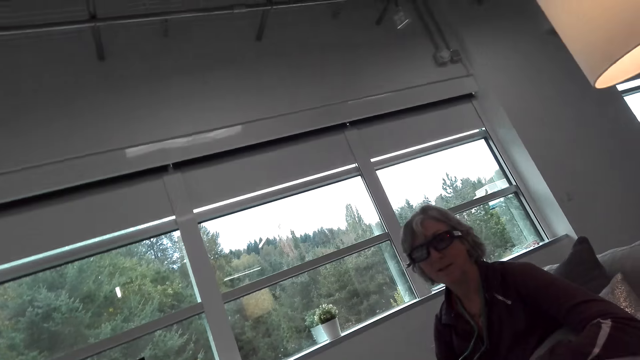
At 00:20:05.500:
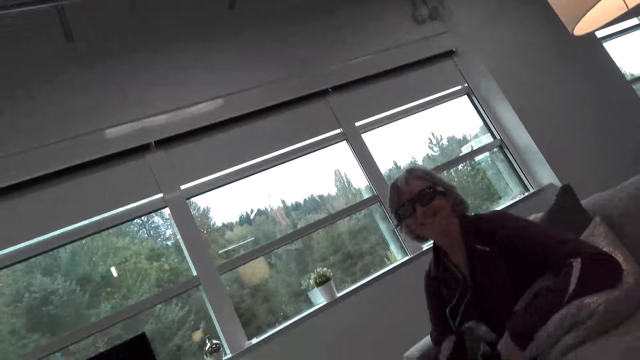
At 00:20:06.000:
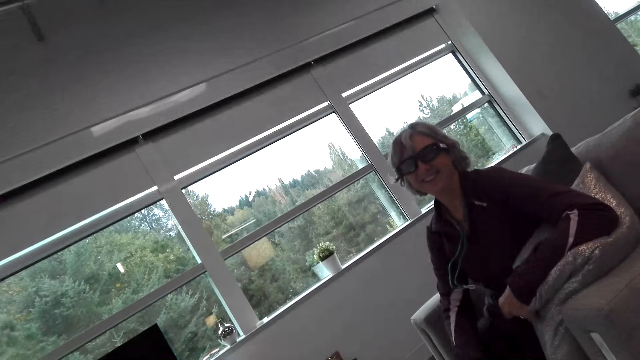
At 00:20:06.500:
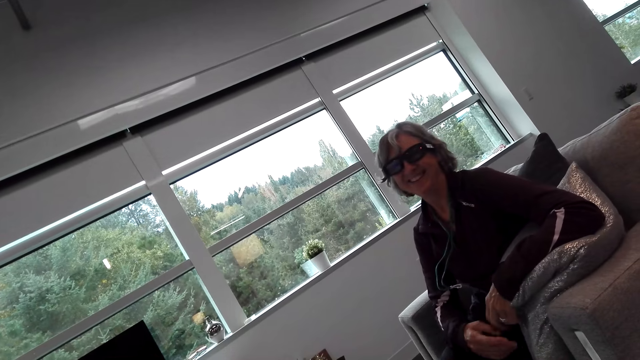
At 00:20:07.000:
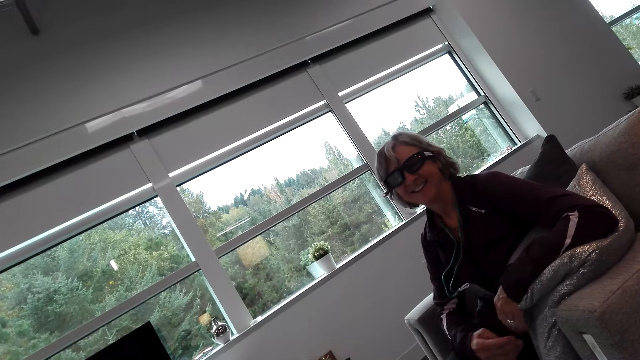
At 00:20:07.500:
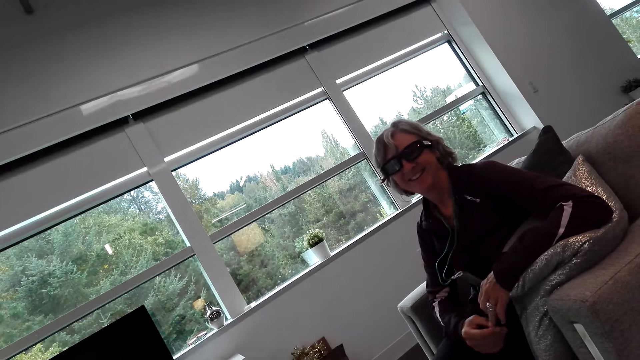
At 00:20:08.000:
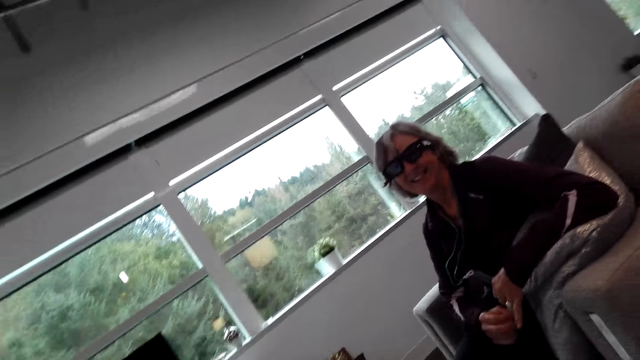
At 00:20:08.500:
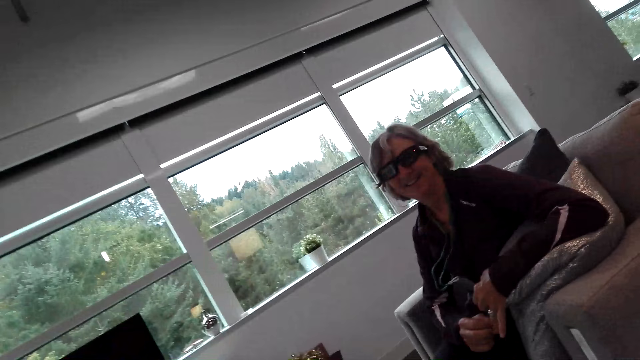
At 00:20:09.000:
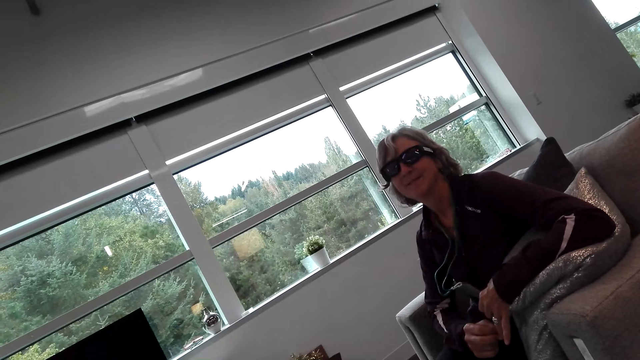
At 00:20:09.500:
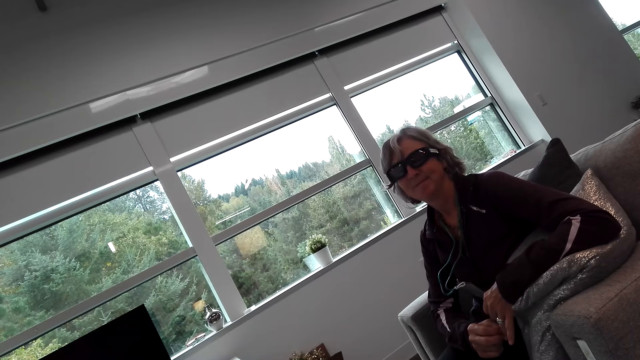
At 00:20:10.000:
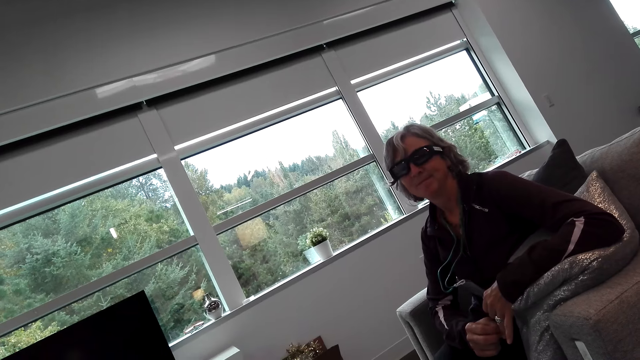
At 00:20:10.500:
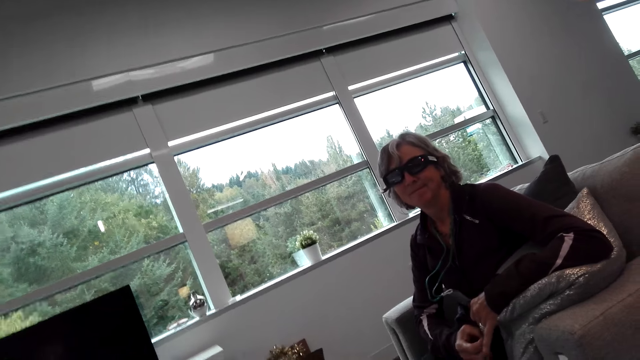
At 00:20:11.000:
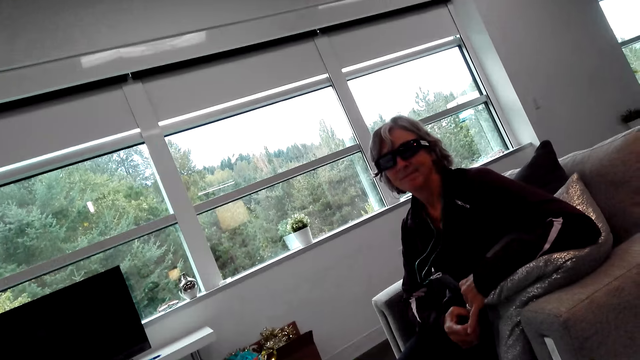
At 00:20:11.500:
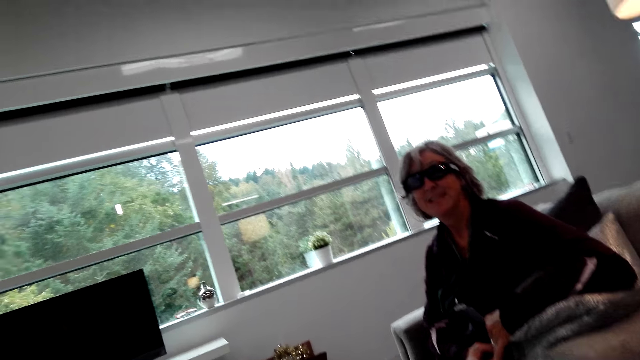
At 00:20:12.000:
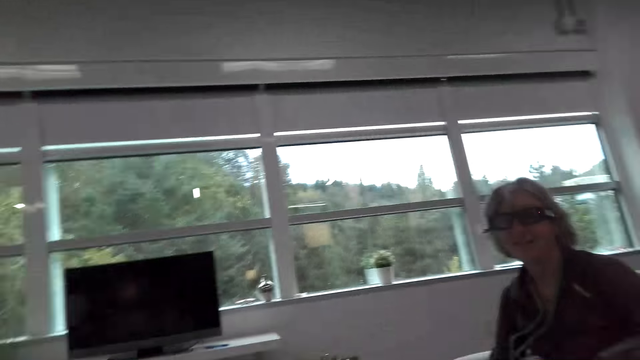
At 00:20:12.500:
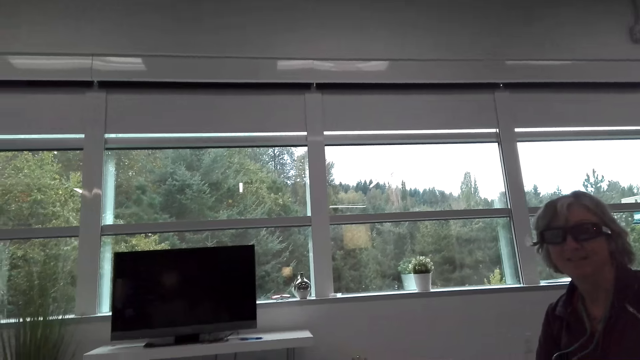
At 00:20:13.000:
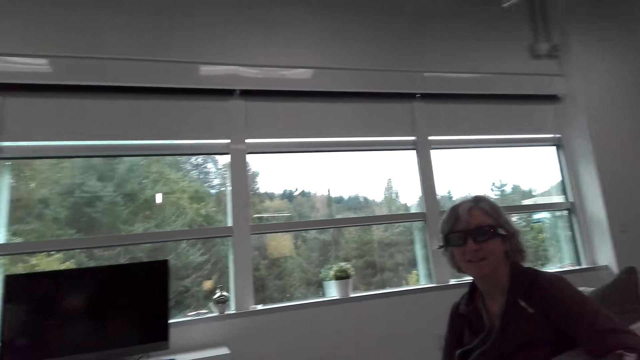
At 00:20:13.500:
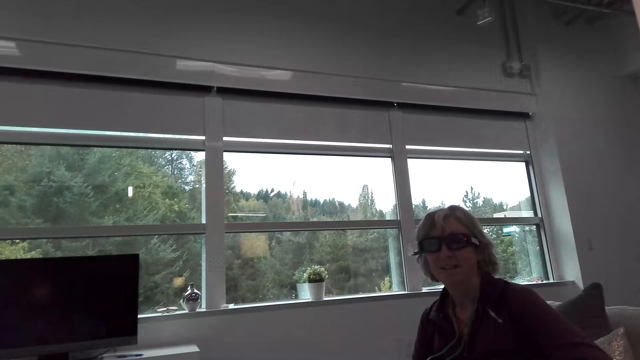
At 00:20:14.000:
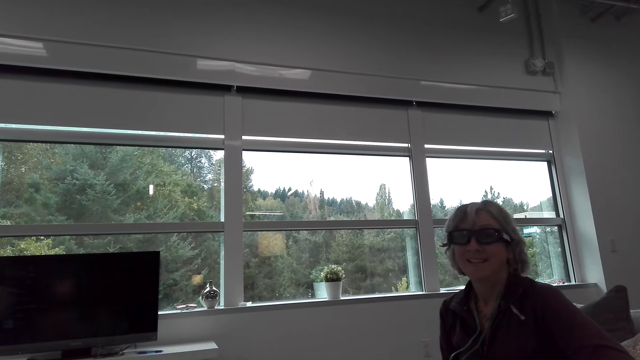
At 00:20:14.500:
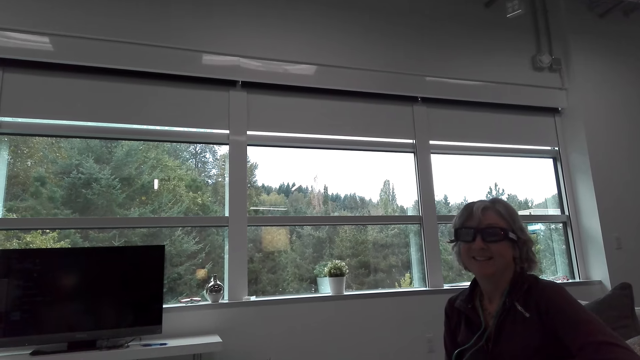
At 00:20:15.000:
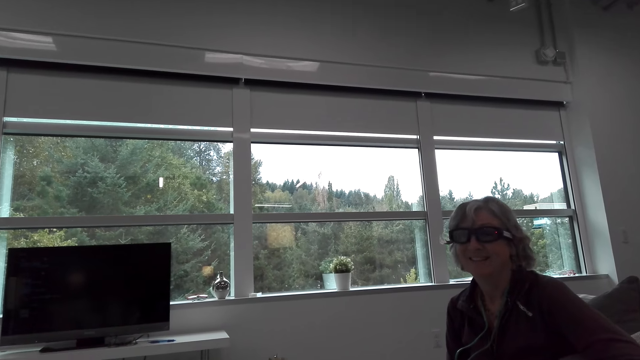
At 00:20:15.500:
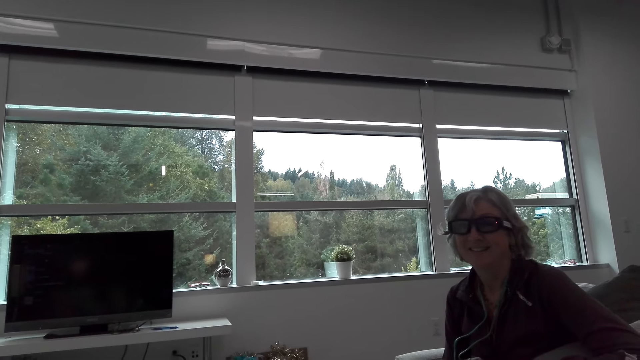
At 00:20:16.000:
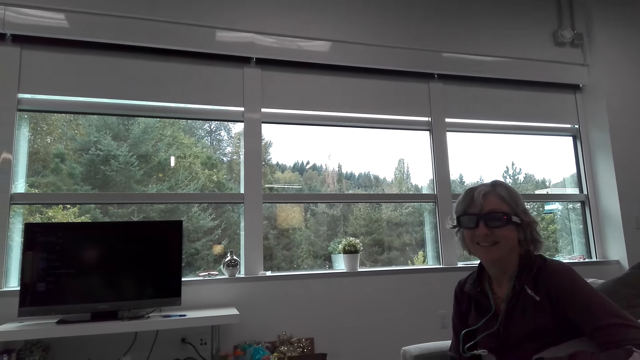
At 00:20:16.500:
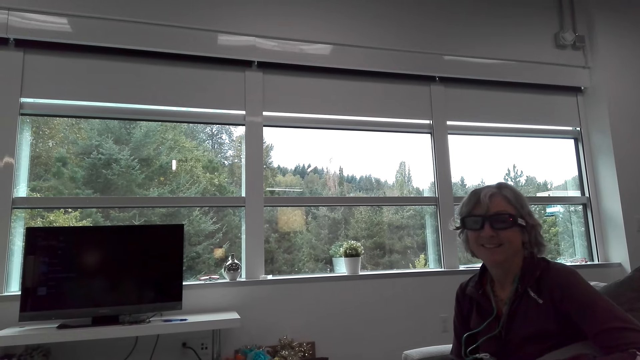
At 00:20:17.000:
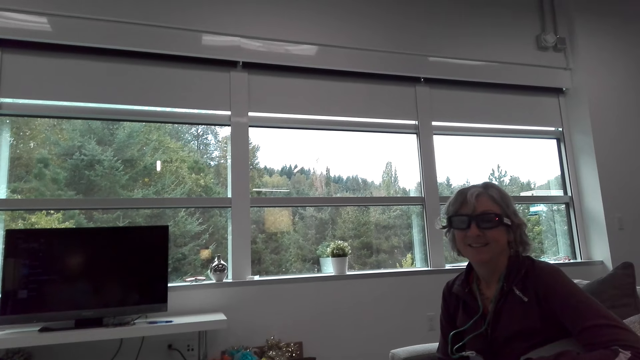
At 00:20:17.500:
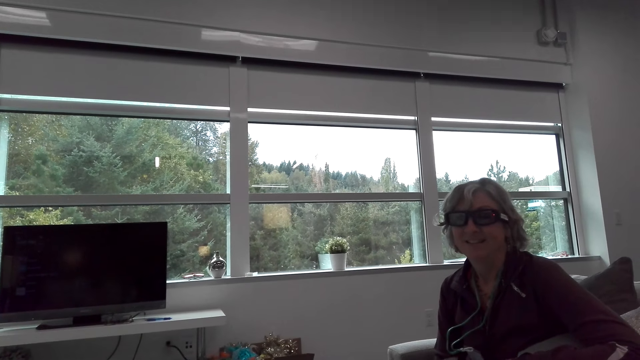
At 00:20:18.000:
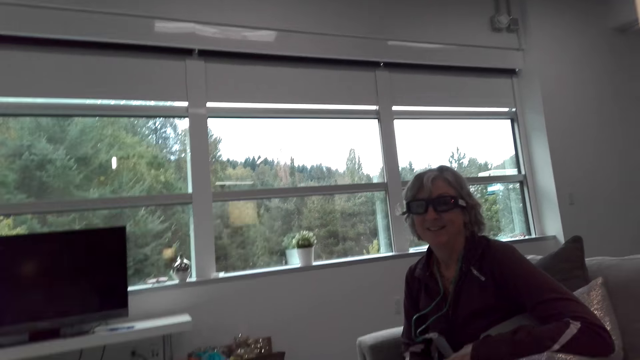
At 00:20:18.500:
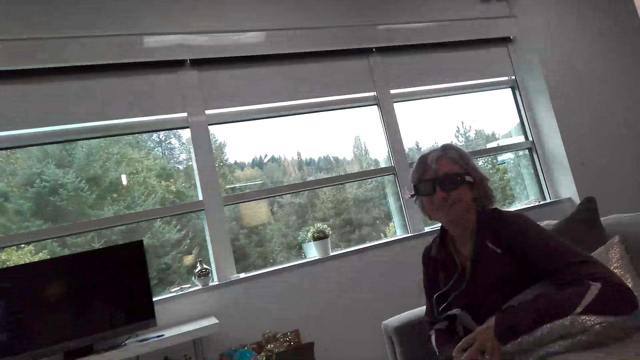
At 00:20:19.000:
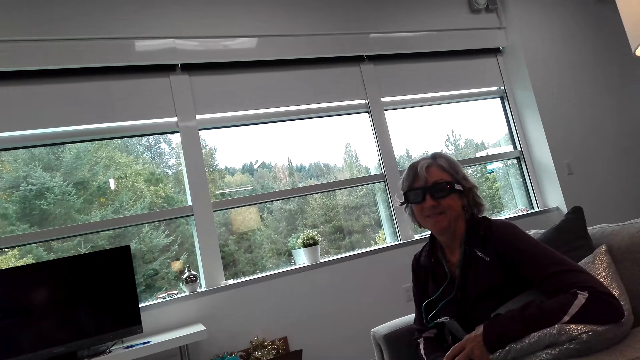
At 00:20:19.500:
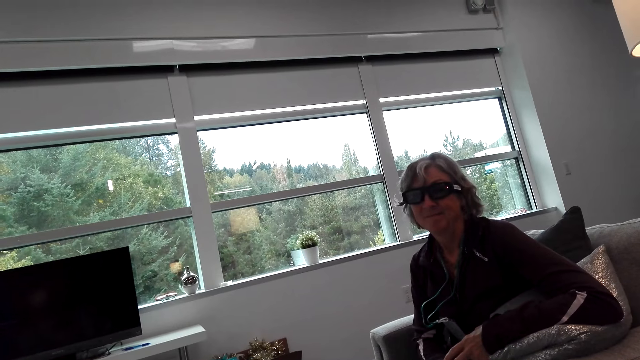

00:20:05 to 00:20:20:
The camera wearer talks to a woman. The woman talks to the camera wearer. The camera wearer talks to the woman.

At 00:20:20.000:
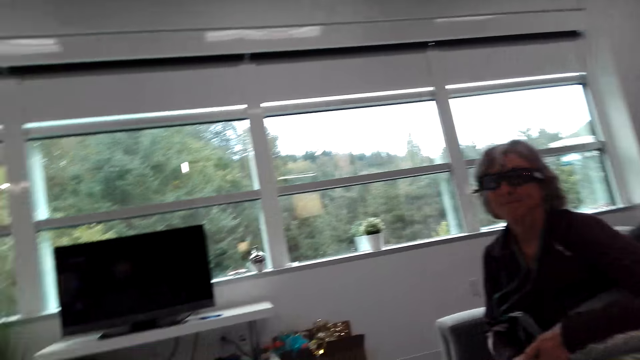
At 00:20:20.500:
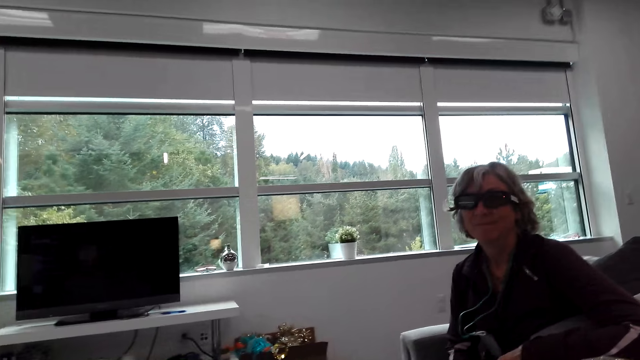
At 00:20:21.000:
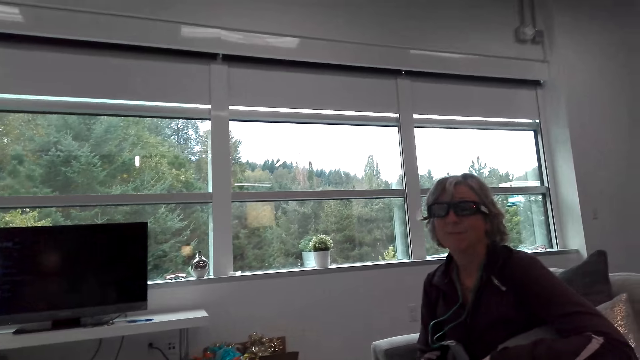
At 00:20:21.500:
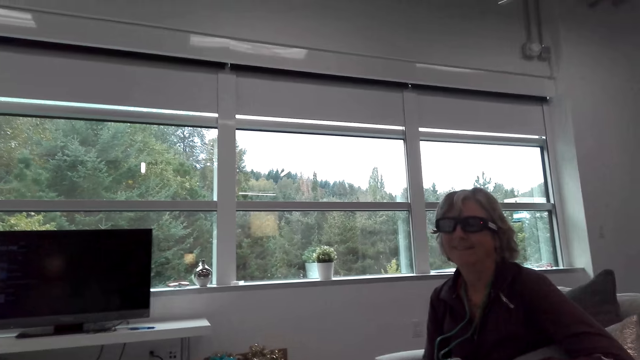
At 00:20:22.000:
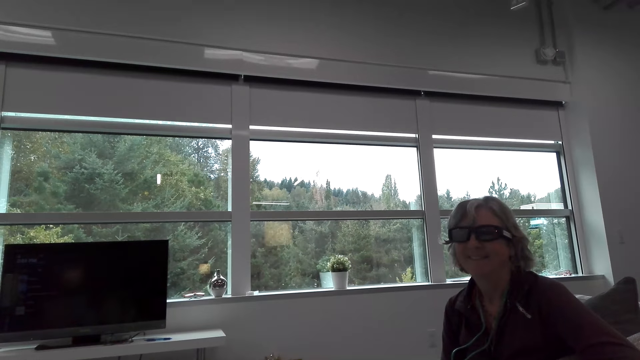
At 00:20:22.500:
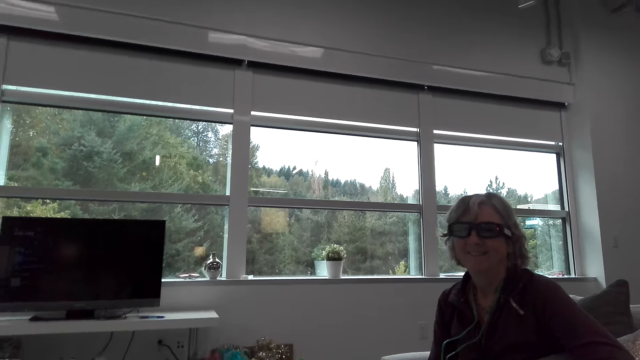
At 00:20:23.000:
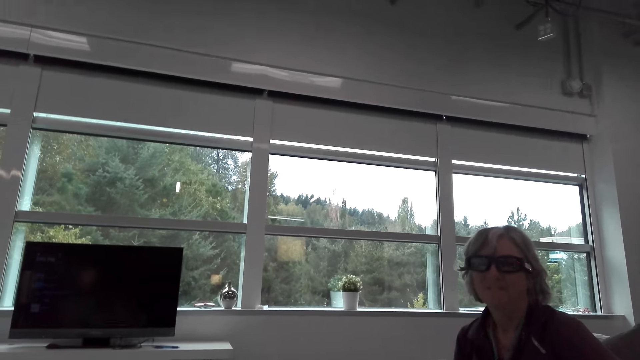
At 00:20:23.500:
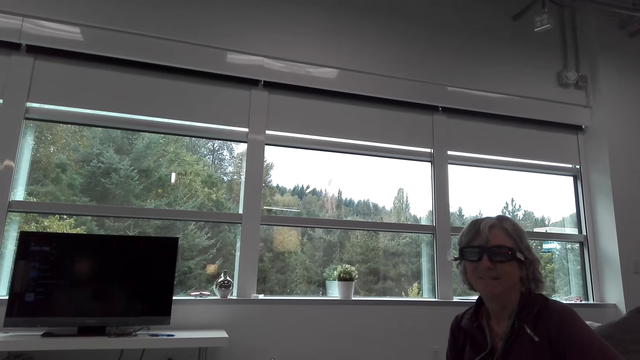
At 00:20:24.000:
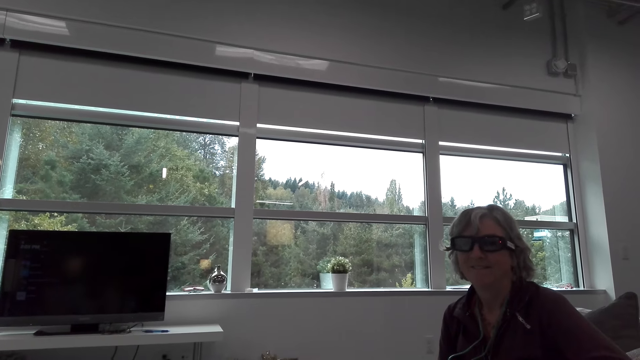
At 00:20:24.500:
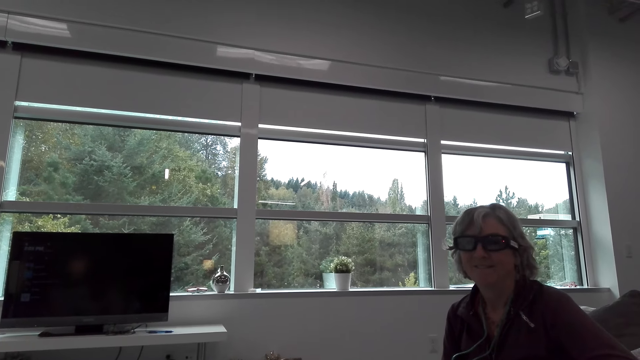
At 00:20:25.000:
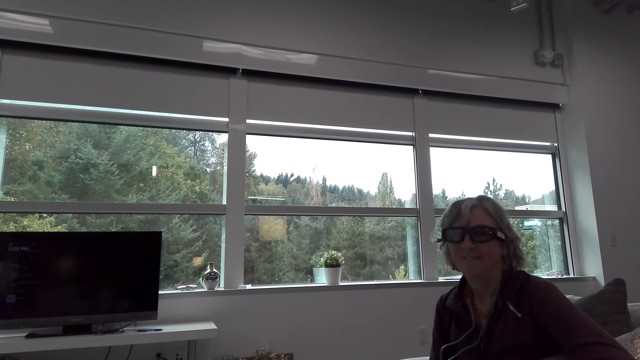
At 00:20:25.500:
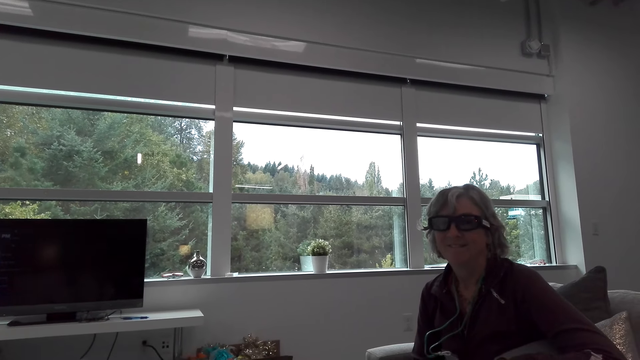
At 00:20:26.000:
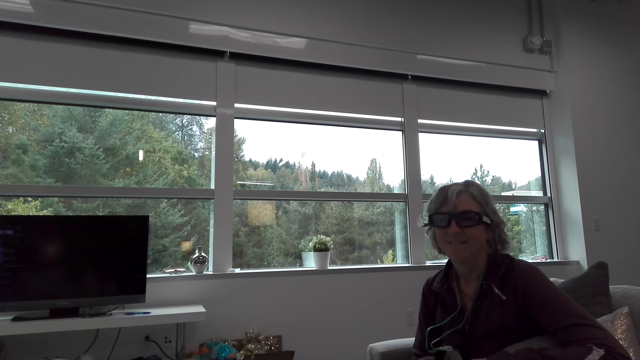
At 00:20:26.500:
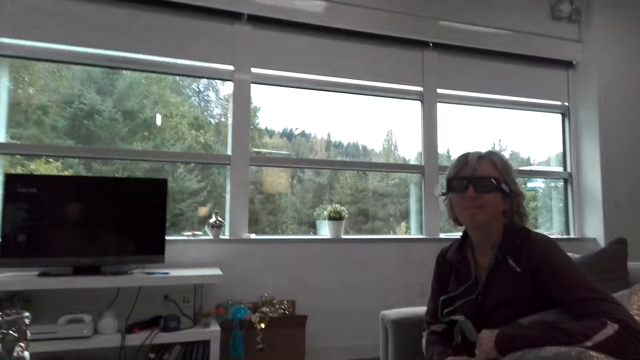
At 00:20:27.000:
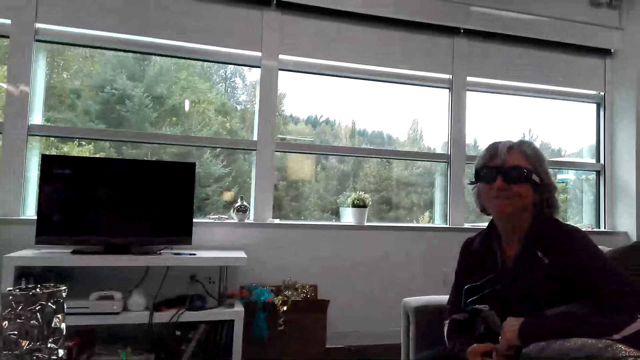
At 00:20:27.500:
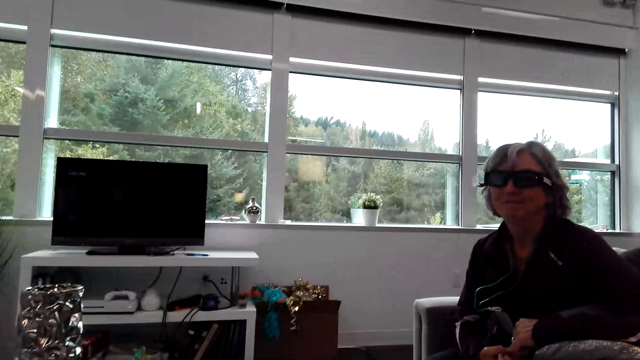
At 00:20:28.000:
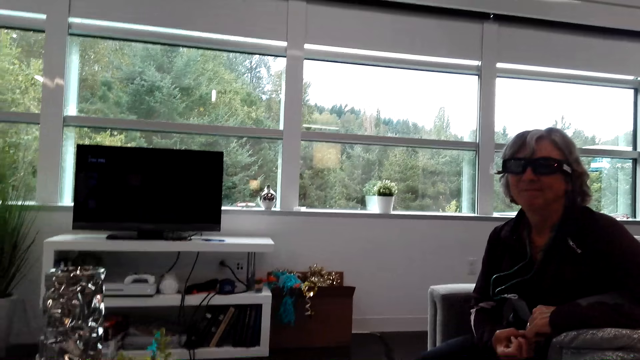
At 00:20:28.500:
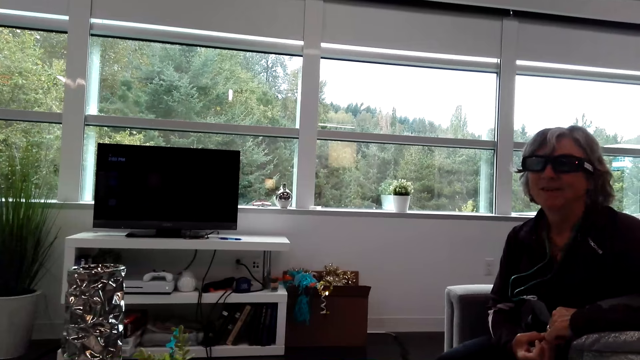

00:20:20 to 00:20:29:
A woman shakes the head.
